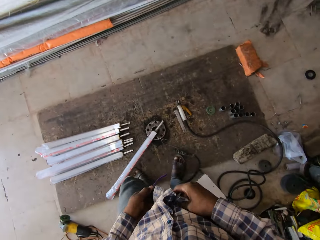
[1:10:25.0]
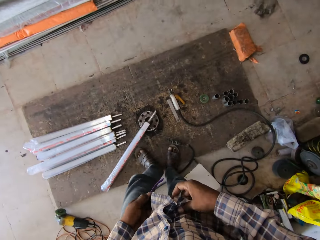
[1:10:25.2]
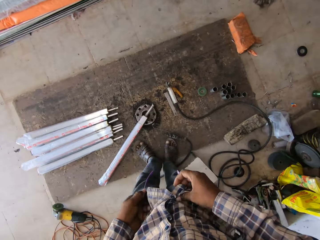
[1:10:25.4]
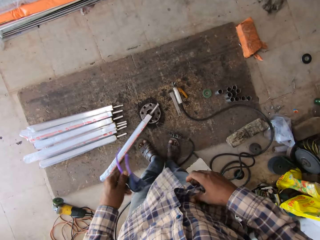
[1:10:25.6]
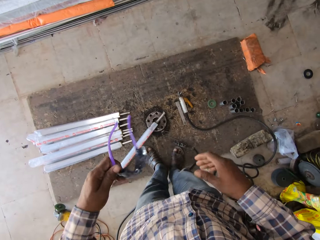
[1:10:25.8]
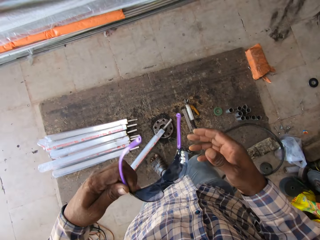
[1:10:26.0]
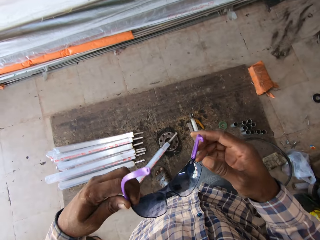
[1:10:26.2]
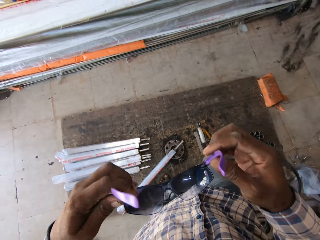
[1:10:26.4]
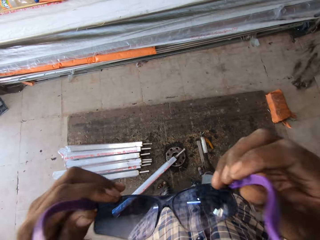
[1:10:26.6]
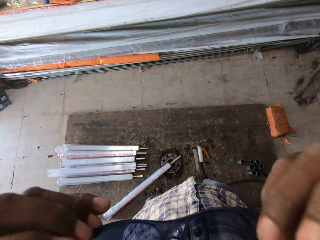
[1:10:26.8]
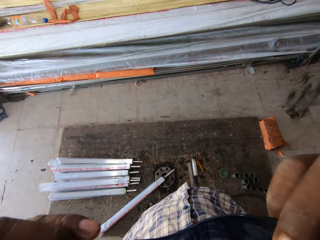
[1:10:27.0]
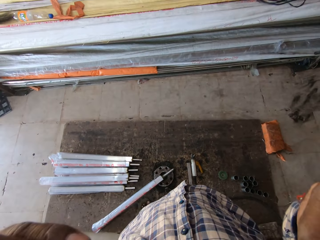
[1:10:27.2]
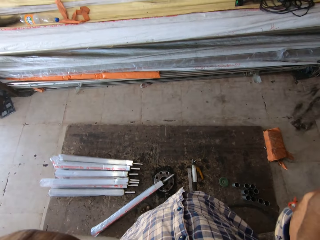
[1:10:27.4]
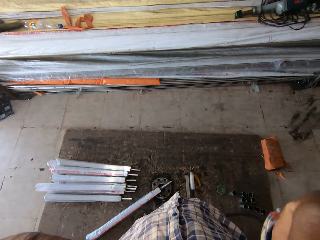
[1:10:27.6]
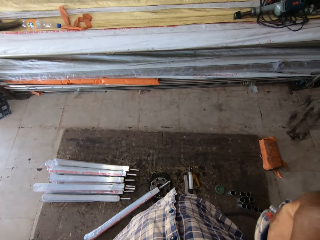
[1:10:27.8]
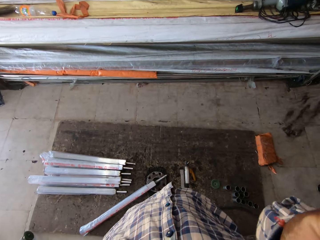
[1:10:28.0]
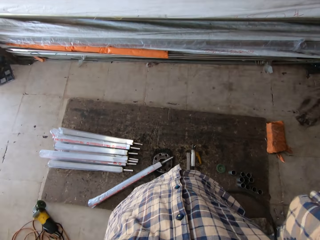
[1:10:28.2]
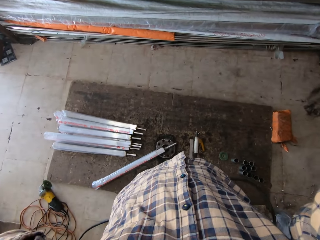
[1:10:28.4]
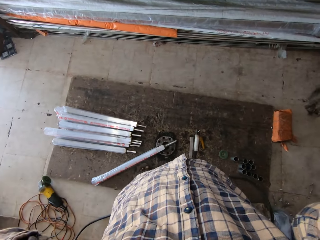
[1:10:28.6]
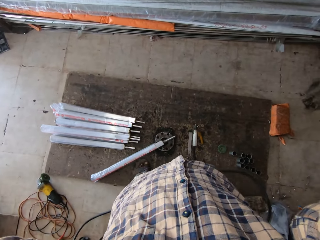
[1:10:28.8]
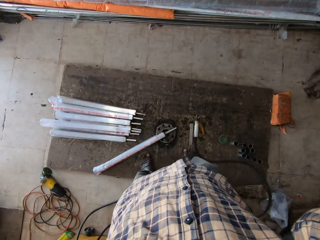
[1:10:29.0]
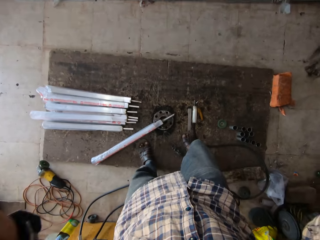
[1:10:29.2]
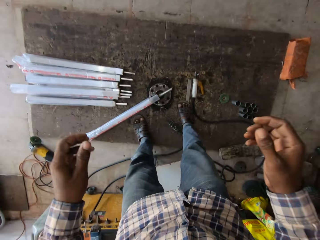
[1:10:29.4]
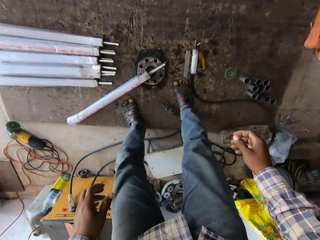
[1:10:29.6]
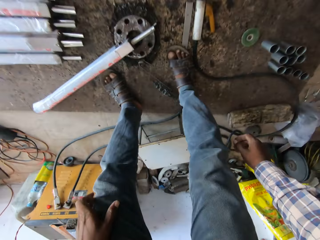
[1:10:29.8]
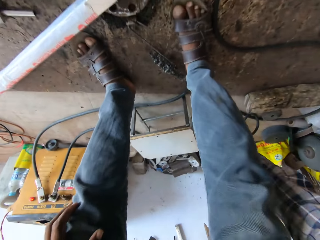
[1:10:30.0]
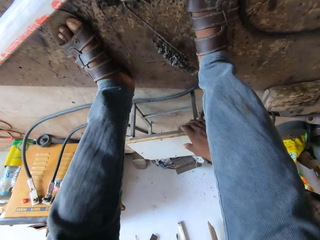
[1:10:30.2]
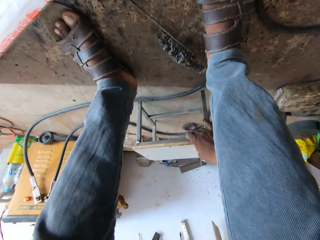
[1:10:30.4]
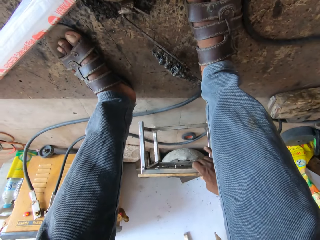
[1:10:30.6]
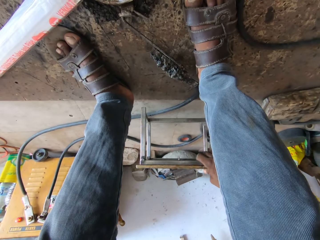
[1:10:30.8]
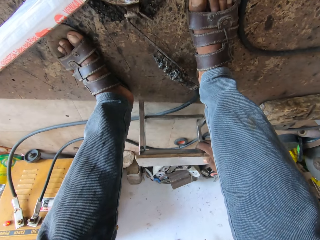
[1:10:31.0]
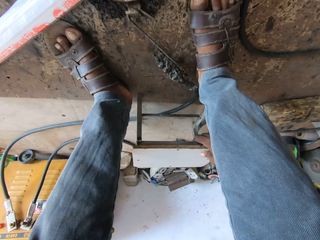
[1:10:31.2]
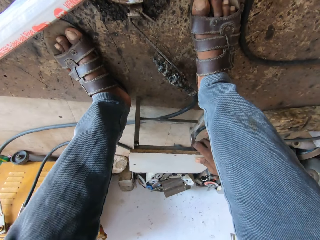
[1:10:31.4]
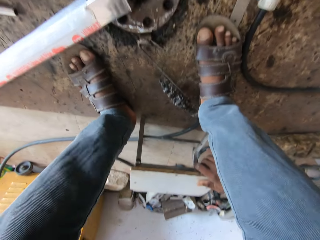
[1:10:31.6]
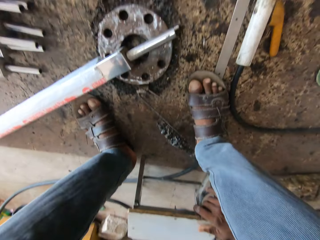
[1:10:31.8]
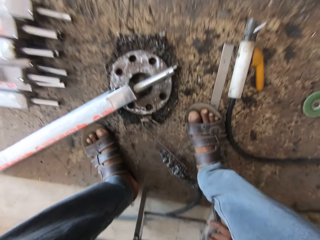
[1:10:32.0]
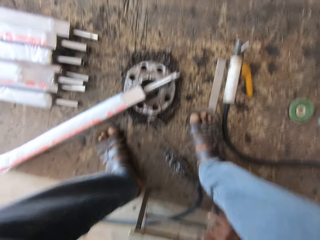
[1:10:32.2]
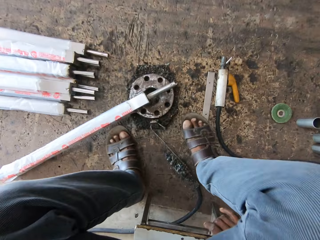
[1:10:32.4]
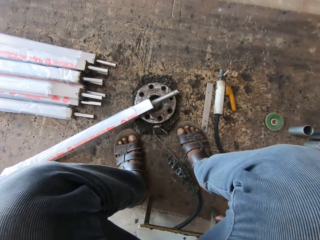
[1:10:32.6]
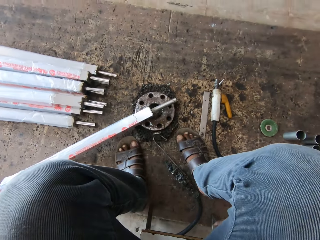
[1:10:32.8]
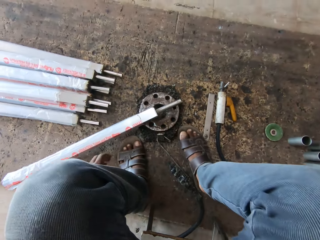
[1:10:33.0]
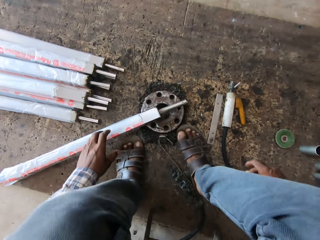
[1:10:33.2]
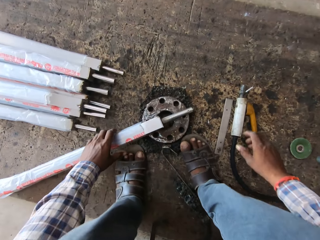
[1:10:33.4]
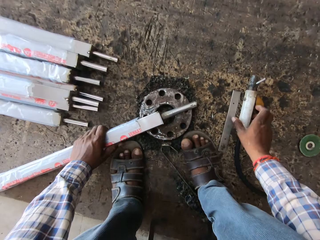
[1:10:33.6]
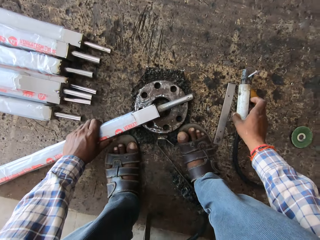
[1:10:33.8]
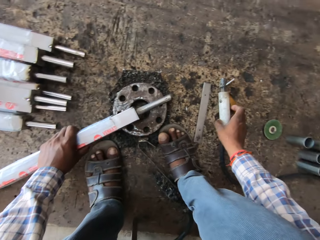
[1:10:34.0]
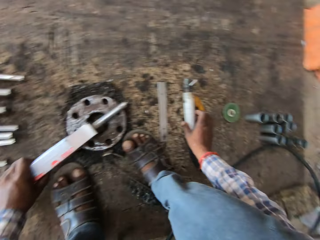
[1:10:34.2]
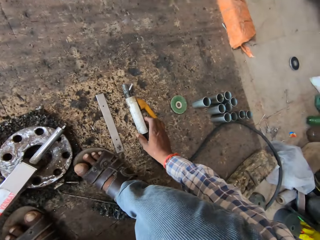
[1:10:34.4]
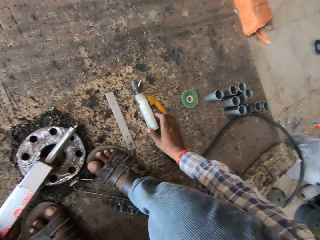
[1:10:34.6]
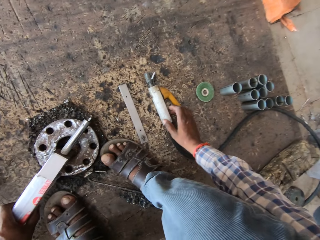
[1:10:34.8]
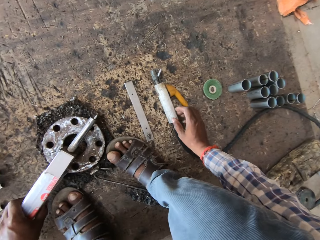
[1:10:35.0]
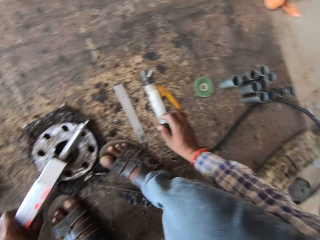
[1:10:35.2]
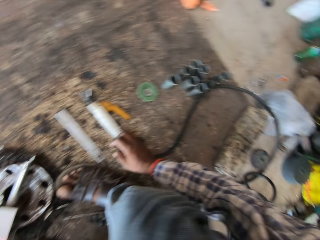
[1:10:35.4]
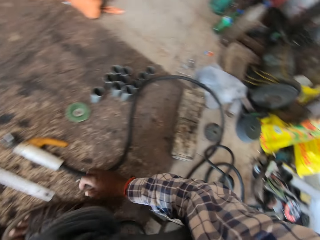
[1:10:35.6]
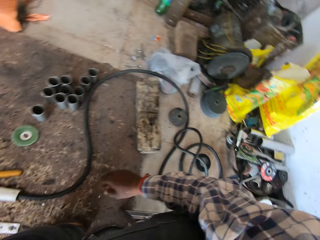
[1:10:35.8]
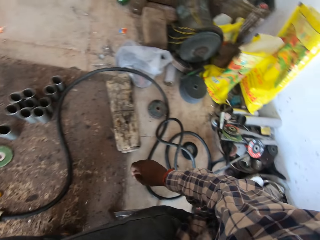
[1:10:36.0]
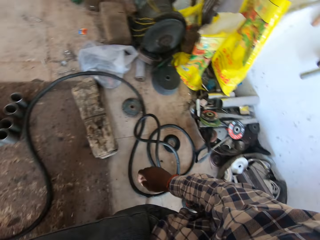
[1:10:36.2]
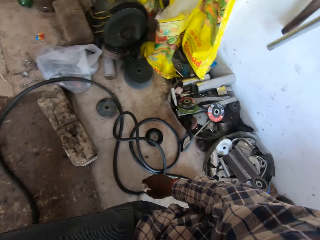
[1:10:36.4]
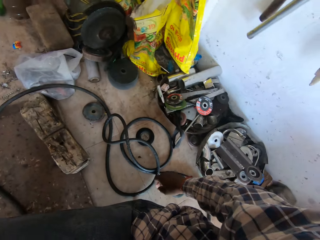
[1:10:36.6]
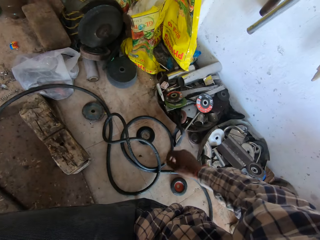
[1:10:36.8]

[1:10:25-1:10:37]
The camera wearer wears the welding glasses. He holds the pair of welding goggles with both hands. He adjusts the stool with his right hand. He sits on the stool. He holds the square pipe with his left hand. He touches the electrode holder on the board with his right hand. He moves the electrode holder. He looks around.

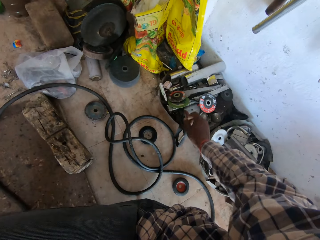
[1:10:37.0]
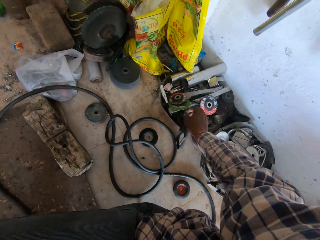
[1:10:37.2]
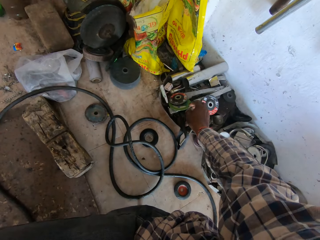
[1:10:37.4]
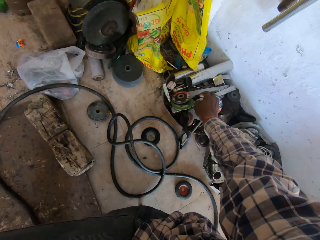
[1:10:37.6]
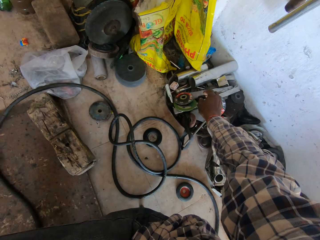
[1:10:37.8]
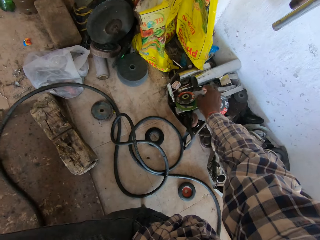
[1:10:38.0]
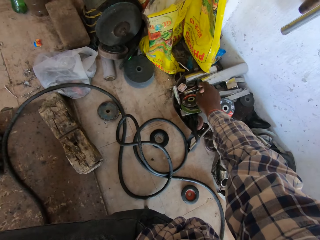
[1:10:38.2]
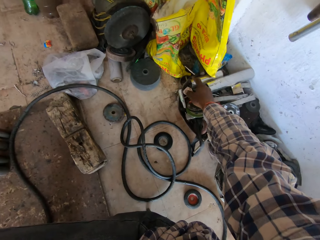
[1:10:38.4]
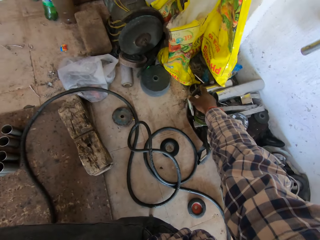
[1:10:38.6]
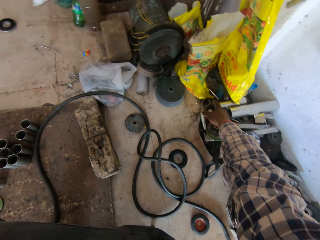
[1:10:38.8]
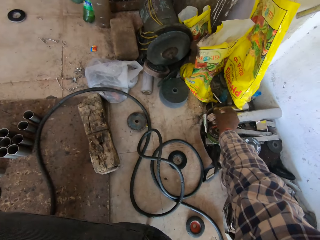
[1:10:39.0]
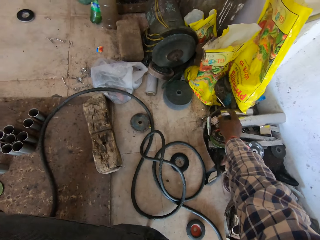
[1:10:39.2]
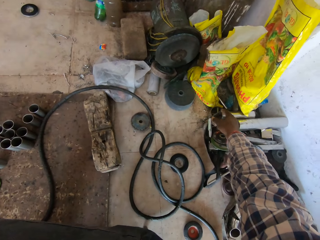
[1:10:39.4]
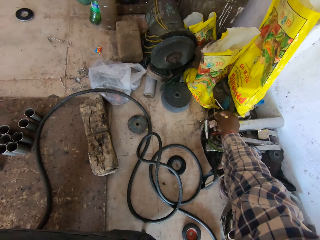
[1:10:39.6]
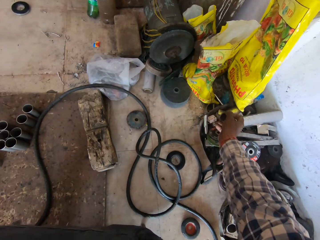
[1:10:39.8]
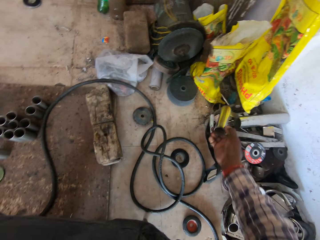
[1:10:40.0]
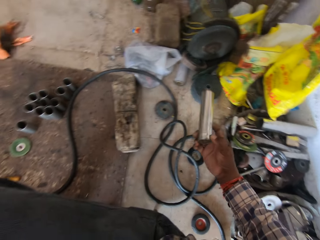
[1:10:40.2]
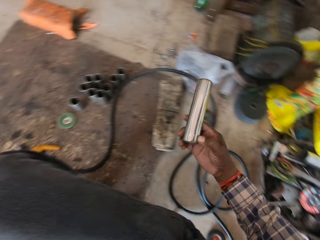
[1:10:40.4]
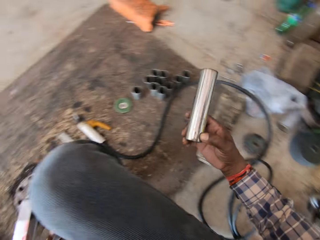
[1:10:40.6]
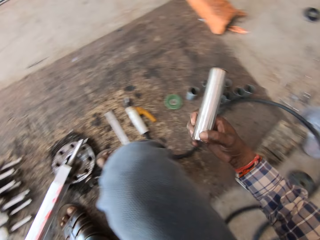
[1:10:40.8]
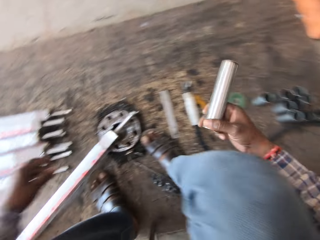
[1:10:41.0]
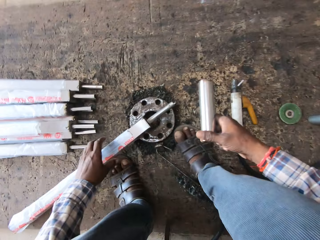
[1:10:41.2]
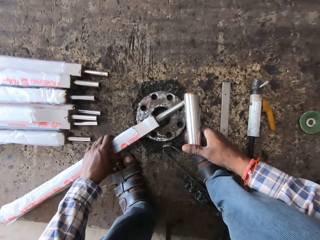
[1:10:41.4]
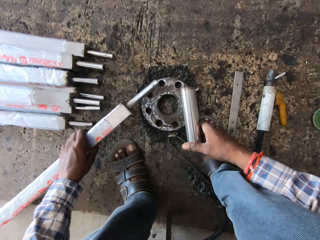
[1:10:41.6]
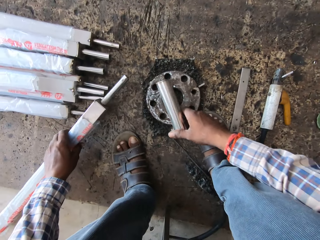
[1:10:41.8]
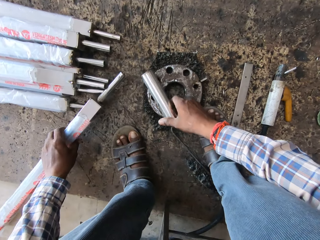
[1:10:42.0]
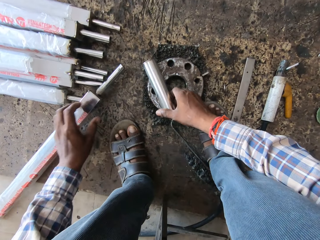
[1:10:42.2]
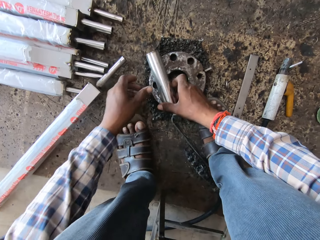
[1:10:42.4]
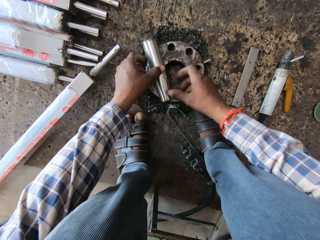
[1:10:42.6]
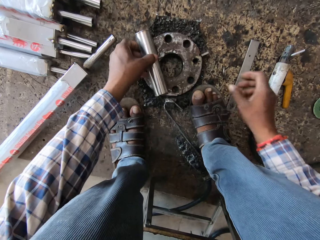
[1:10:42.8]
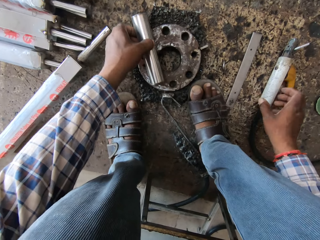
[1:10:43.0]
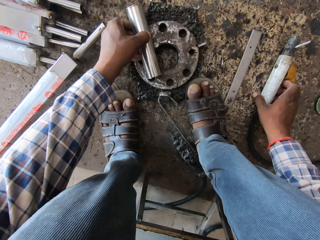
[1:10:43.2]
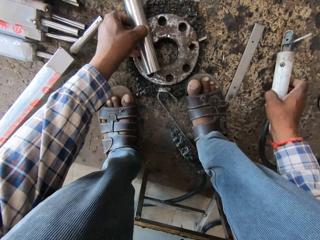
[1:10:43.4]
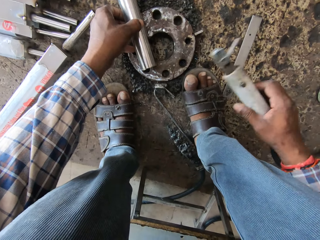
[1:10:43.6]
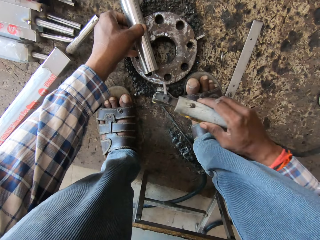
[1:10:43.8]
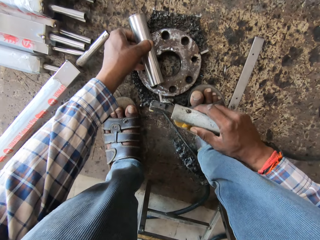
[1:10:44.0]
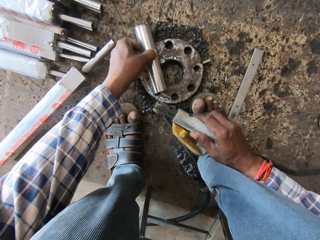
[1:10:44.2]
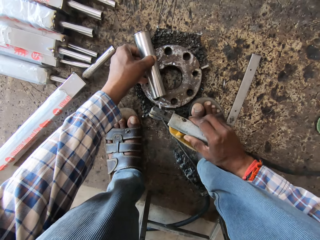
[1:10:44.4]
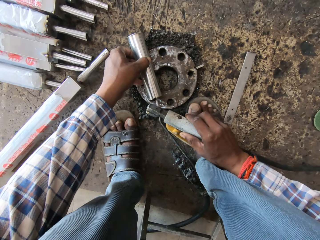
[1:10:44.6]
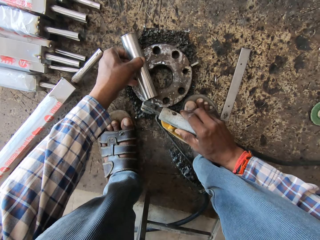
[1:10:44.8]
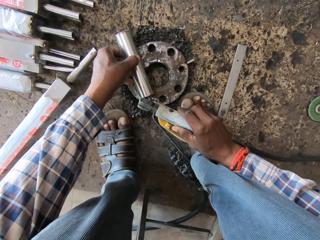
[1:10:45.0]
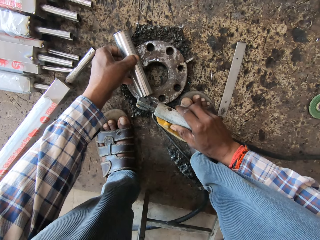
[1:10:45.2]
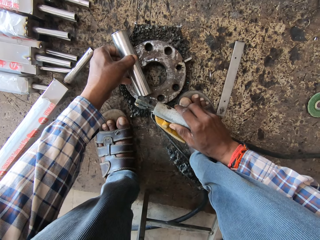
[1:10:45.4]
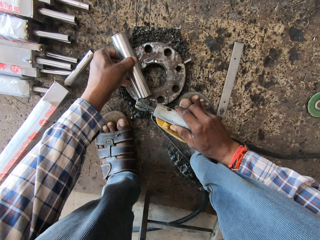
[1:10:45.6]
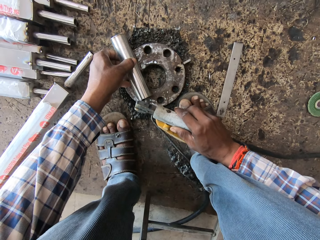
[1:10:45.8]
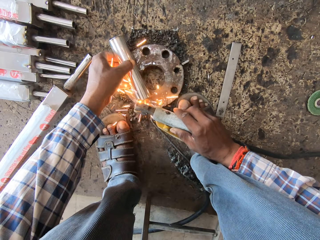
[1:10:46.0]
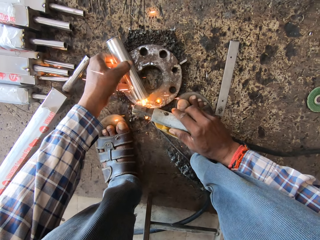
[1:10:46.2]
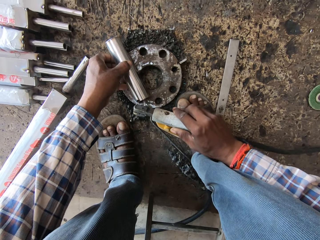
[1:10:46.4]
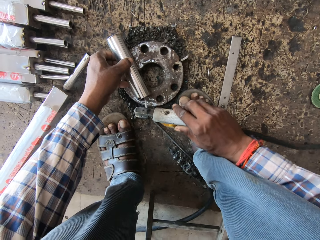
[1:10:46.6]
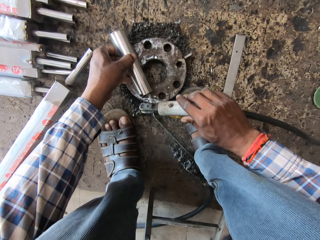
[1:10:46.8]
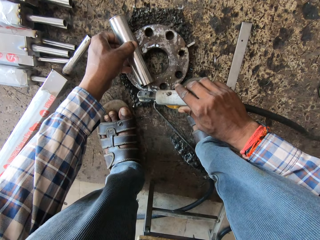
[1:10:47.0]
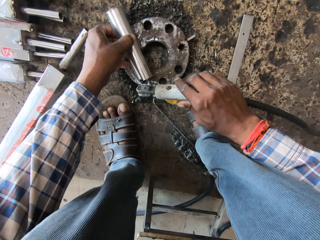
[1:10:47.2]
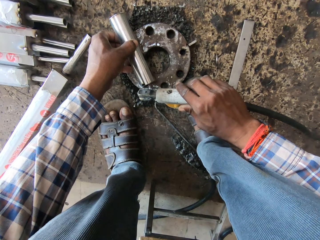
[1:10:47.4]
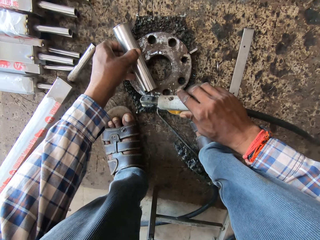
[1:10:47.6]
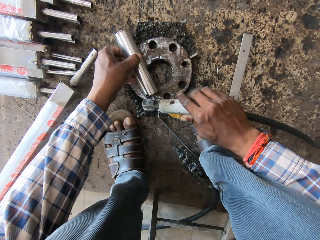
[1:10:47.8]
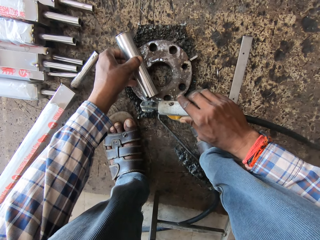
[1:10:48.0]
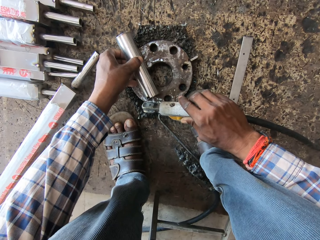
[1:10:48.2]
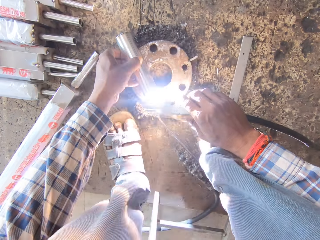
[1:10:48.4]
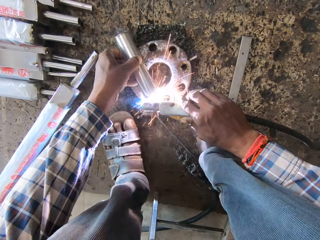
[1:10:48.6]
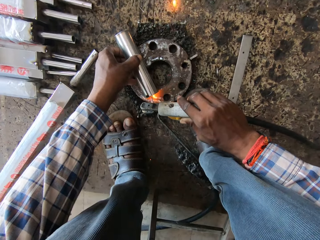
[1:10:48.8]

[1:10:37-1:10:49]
The camera wearer picks a metal pipe from the bowl with his right hand. He moves the metal. He picks the square pipe from the flange with his left hand. He places the square pipe on the board with his left hand. He places the metal pipe on the flange with his right hand. He holds the metal pipe with his left hand. He picks the electrode holder from the board with his right hand. He welds the metal pipe with the electrode holder in his right hand.
